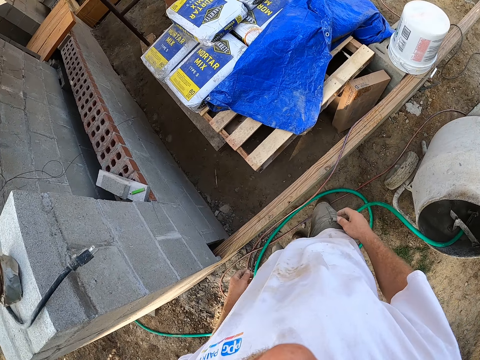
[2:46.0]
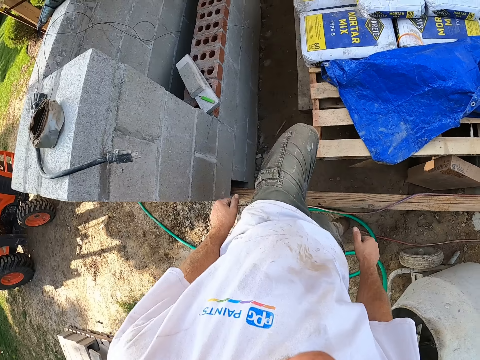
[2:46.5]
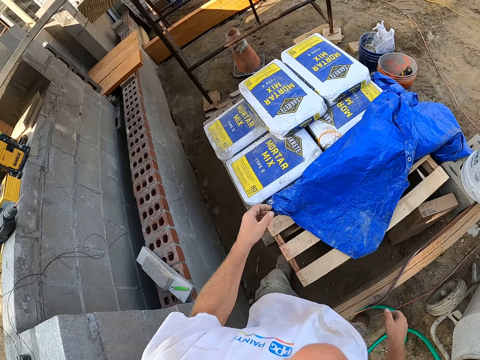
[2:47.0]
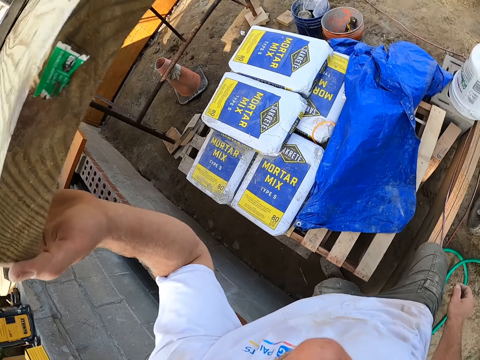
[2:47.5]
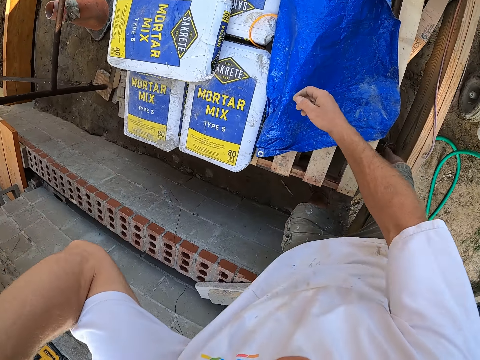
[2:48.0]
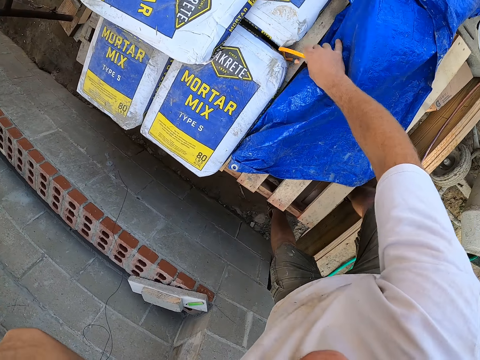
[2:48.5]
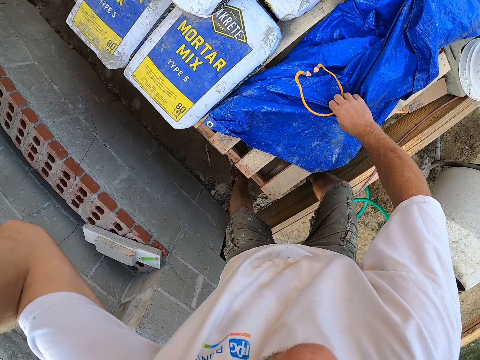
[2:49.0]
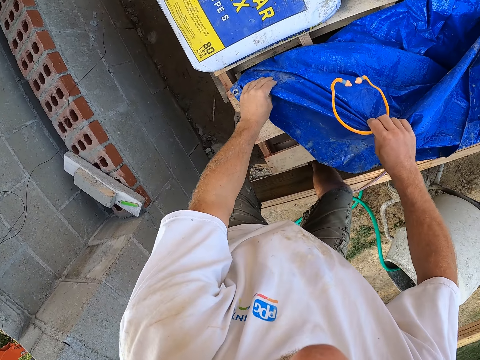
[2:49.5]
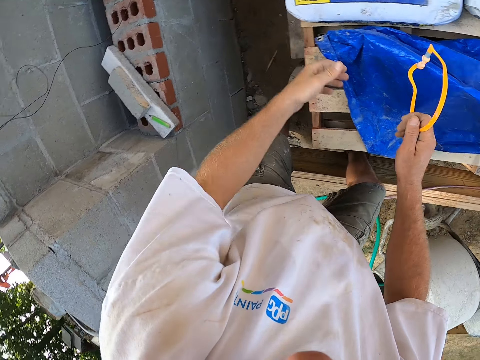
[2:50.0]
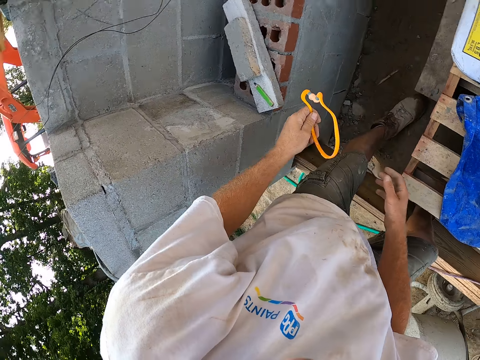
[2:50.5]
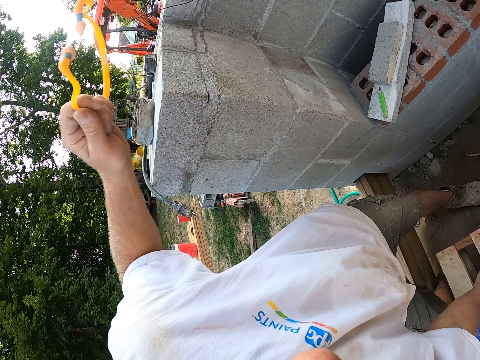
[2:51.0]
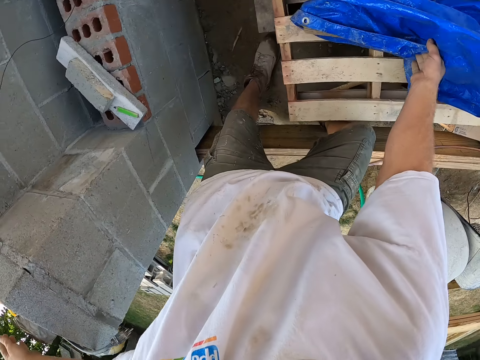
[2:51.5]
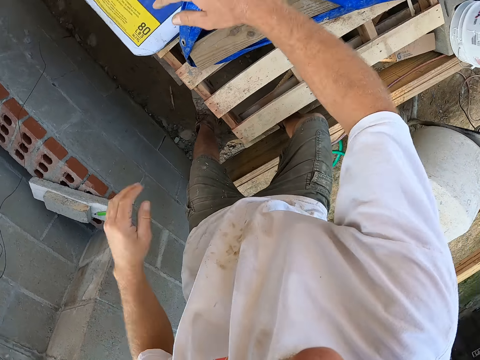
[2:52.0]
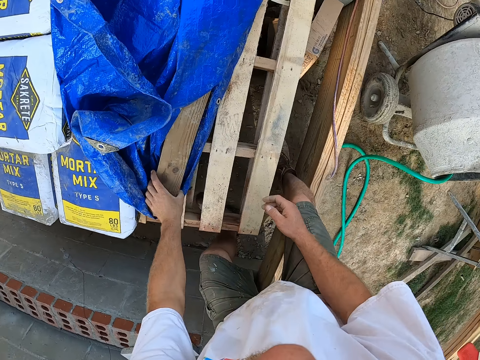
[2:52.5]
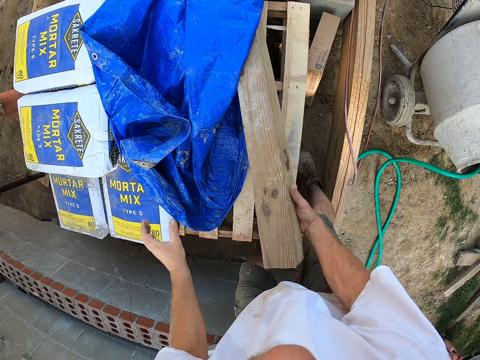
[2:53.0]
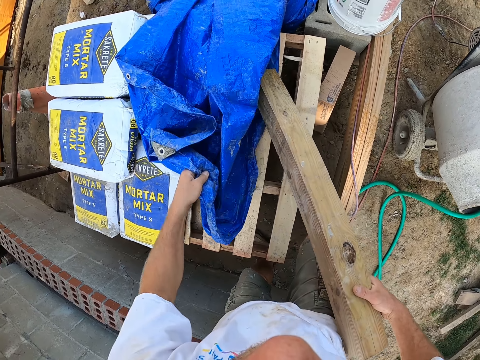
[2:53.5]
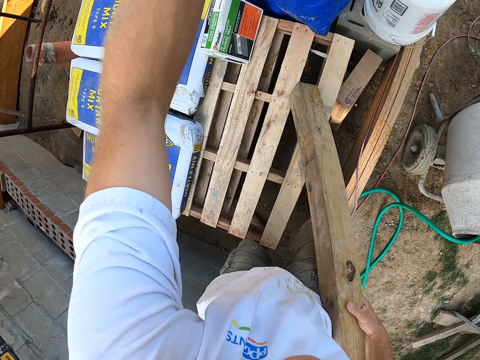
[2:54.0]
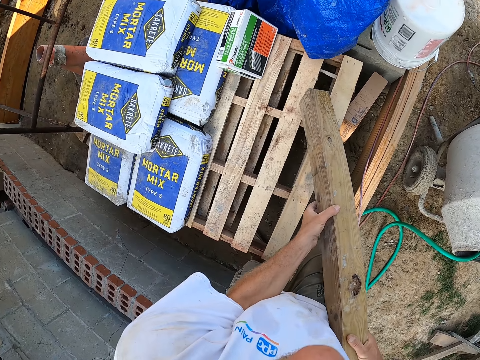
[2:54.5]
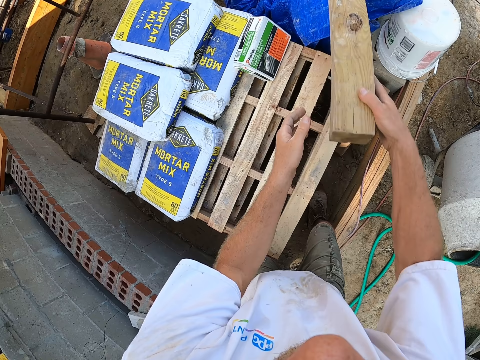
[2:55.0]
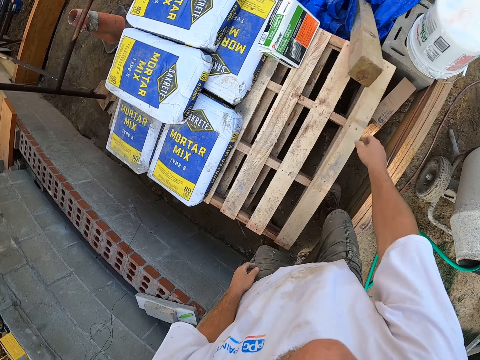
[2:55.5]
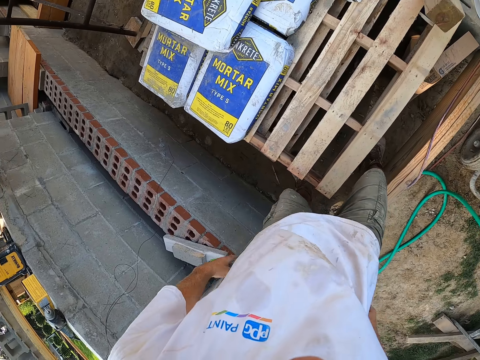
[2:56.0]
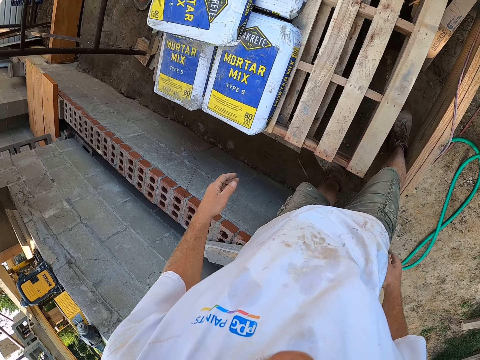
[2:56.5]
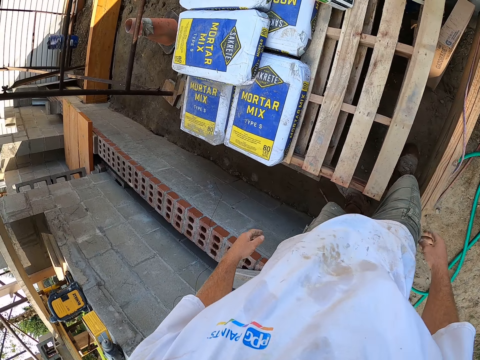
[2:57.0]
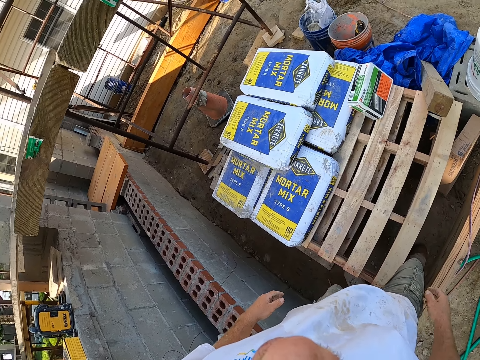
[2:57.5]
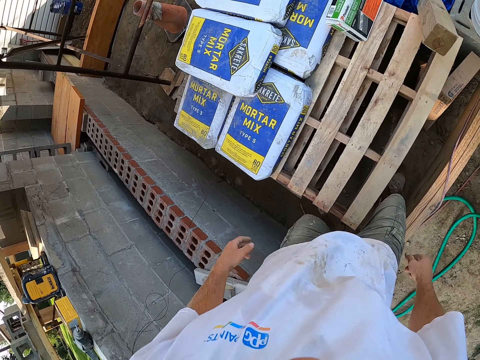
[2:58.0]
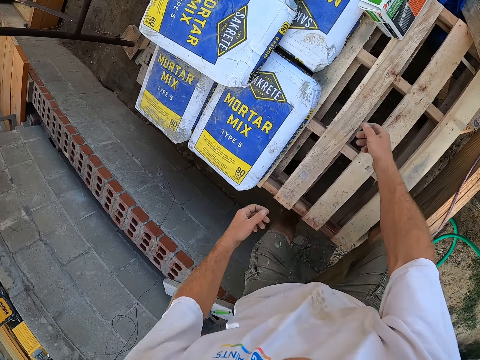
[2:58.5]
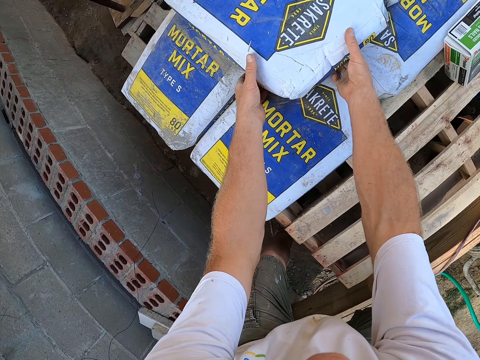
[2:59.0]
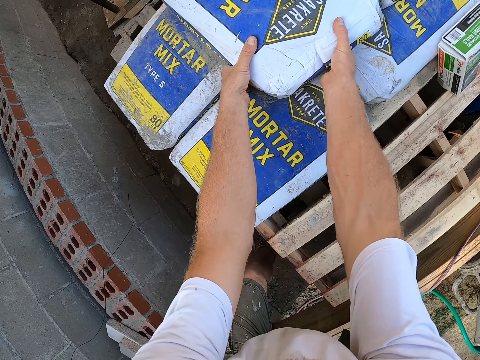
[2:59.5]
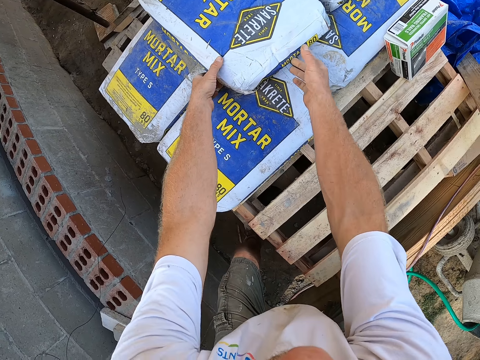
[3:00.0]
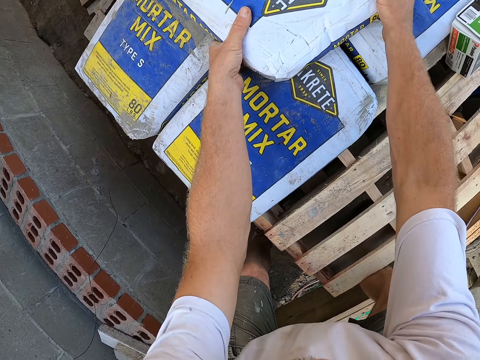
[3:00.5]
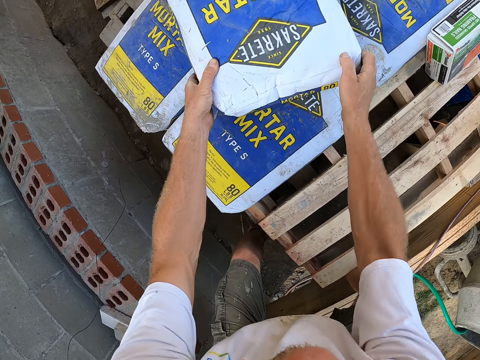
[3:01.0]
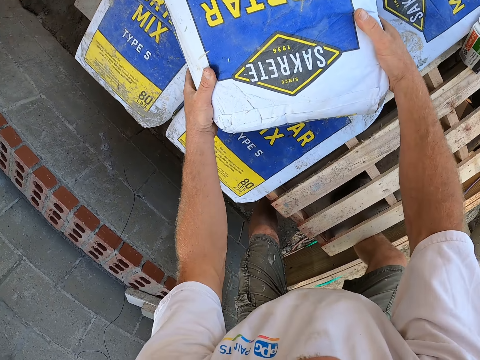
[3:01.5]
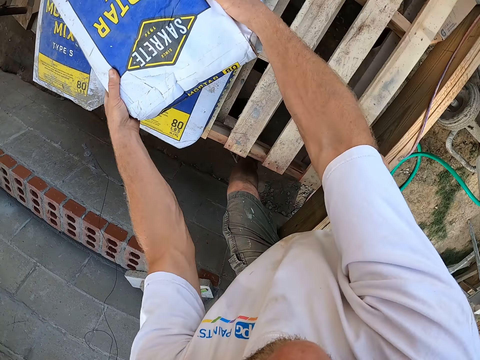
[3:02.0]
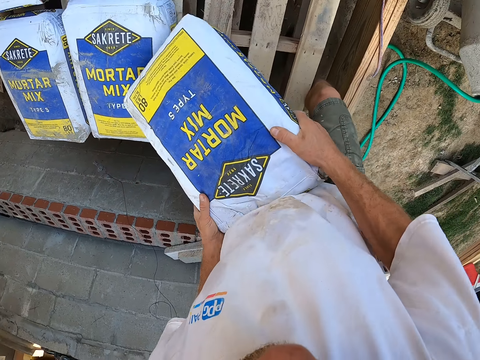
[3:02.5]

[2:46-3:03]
The camera wearer raises his hand. He lifts up the wood and holds the wood with his hand. He moves his other hand forwards. He holds the rubber or ear plug with his hand. He picks up the ear plug from a nylon on a pallet. He pushes the rubber towards him. He lowers his other hand. He picks up the sack or nylon. He places his other hand on the sack, moves the sack backwards and lets go of the sack. He places the rubber on his other hand. He moves his hand forwards. He holds the sack with his other hand. He drops the ear plug on a fence. He pushes the sack backwards. He lowers his other hand. He places his hand on the piece of wood or log of wood. He picks up the log of wood on the nylon on the pallet. He moves his other hand towards the wood. He places the piece of wood on his other hand. He moves his other hand forwards. He moves the nylon on the pallet forwards. He holds the sack with his hand. He holds the wood with both his hands. He picks up the piece of wood. He moves his hand forwards. He drops the log of wood on the nylon. He moves his hands towards him. He stares at the pallet. He lowers his hands. He holds the bag of mortar mix with his hand. He picks up a mortar mix on top of the mortar mixes on the pallet. He pulls on the bag with his hands.

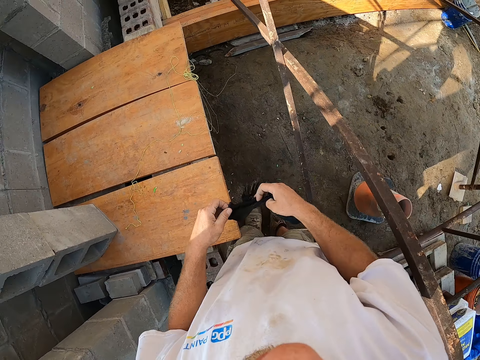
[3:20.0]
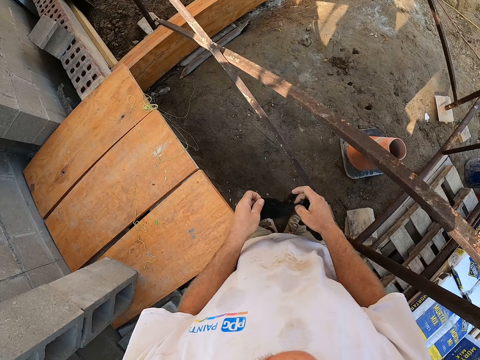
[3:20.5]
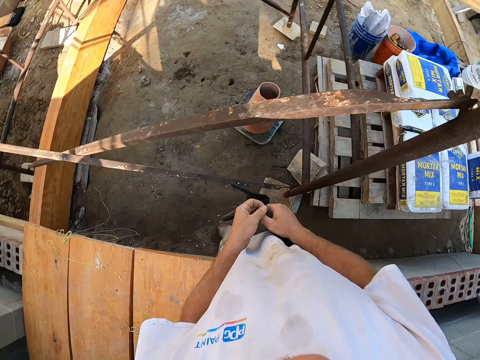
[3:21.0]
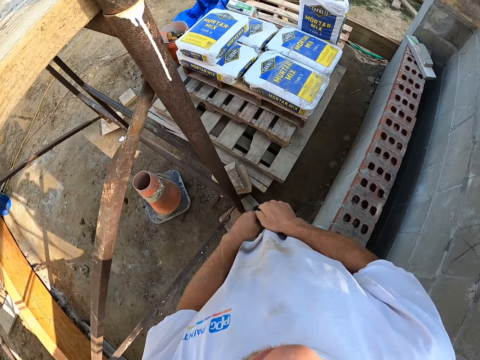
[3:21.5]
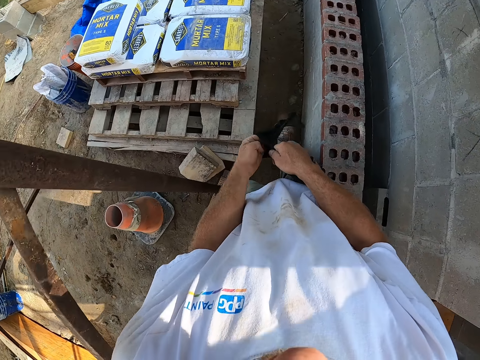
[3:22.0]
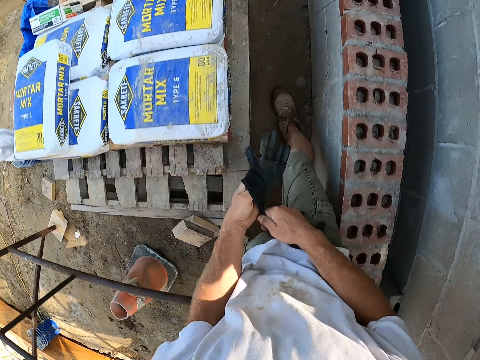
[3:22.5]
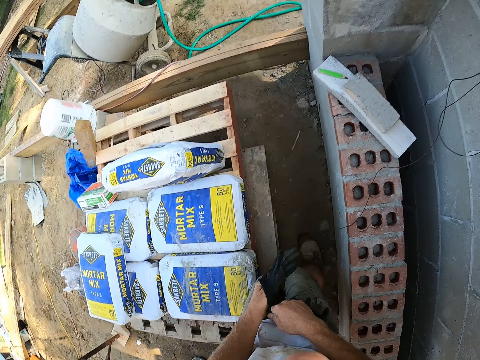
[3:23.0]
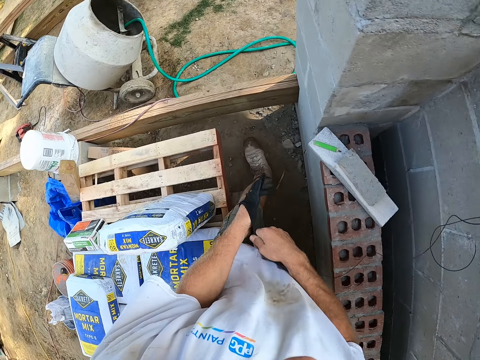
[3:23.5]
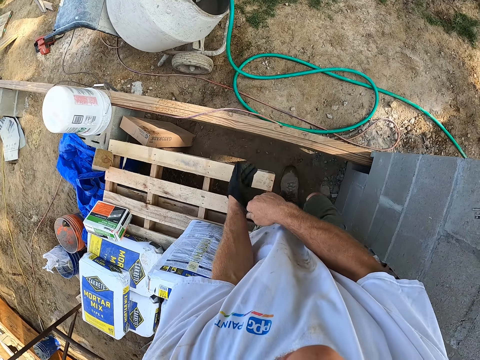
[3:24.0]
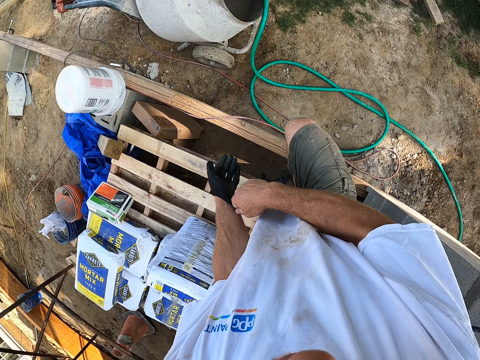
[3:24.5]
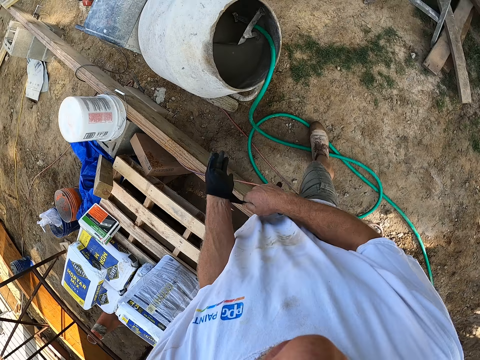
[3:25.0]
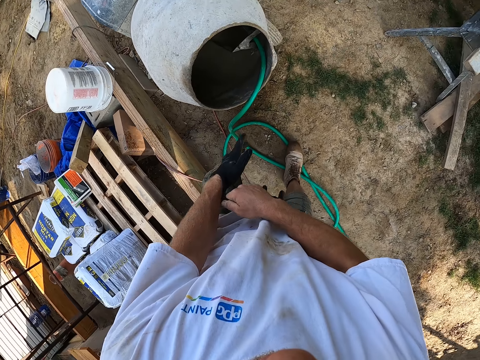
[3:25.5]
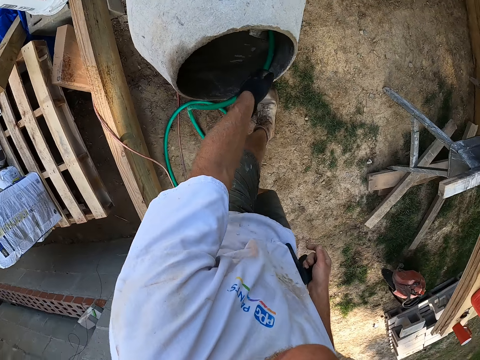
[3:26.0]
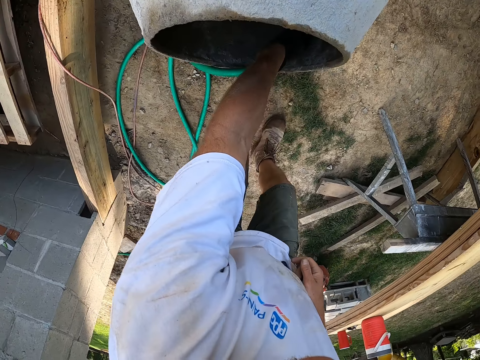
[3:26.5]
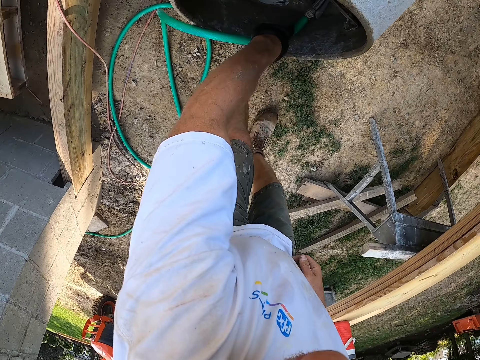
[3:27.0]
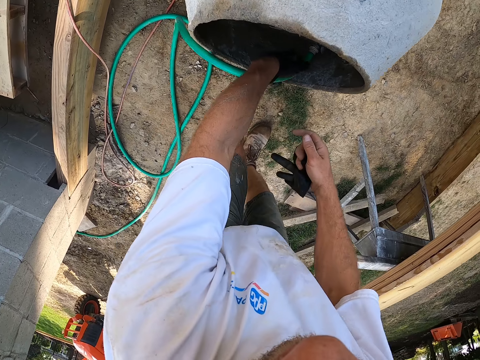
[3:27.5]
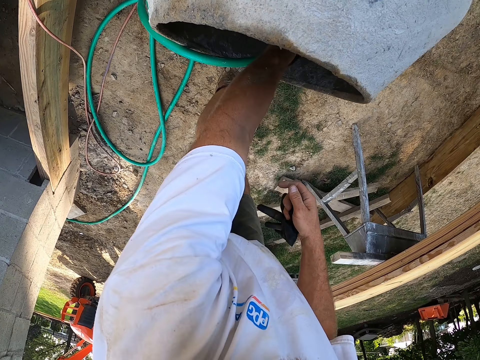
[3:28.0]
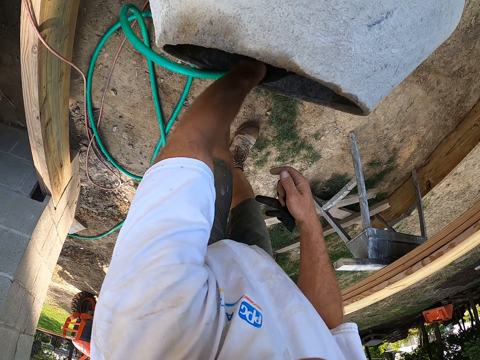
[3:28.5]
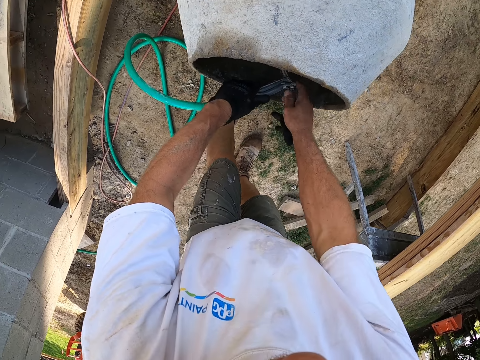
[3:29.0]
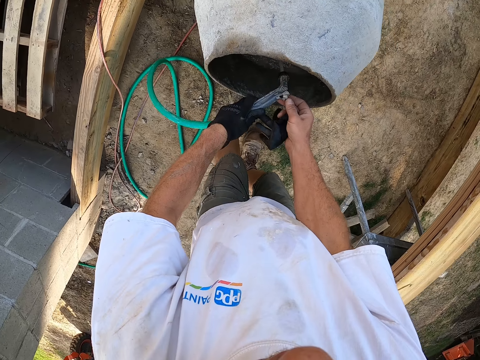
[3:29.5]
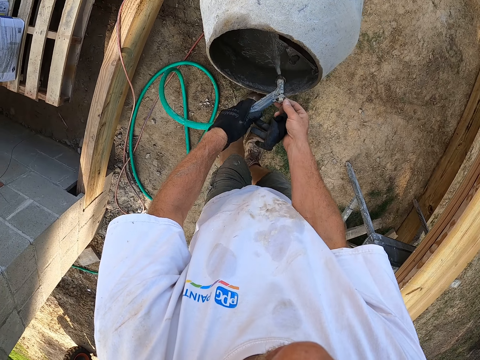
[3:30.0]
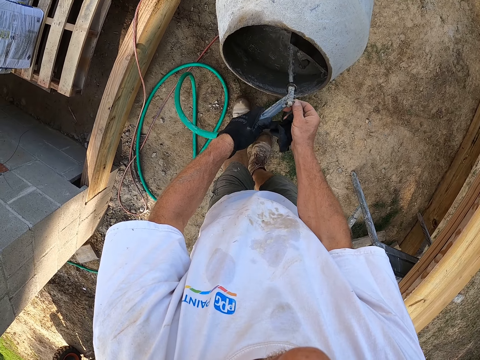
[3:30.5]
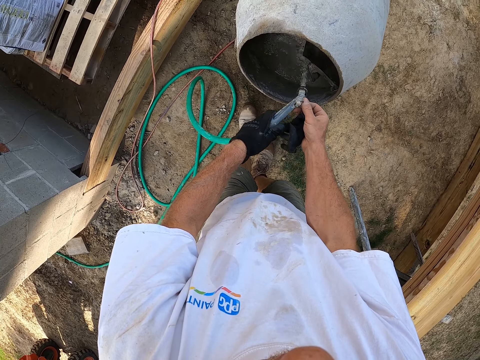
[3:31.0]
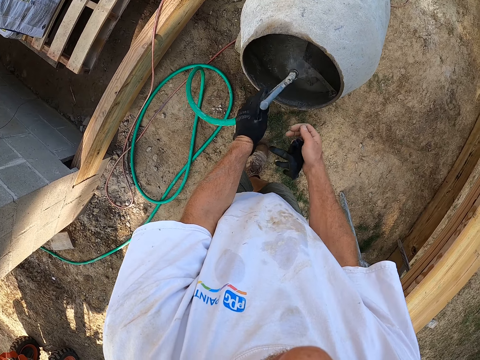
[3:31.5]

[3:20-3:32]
The camera wearer turns around. He places his hand inside the glove. He walks forwards. He moves his hand towards the inside of the mixer. He places his hand towards the inside of the mixer. He removes the water hose from the cement mixer. He pulls on the pipe or water hose with his hand. He moves his other hand towards the pipe. He holds the pipe with both his hands. He turns off the water from the hose.
